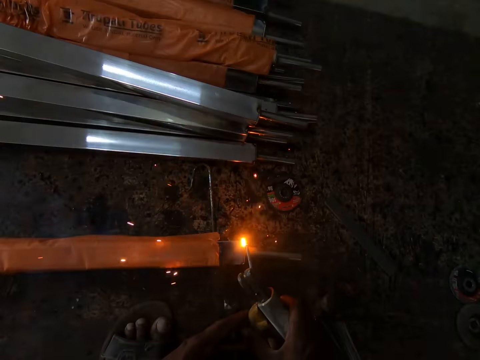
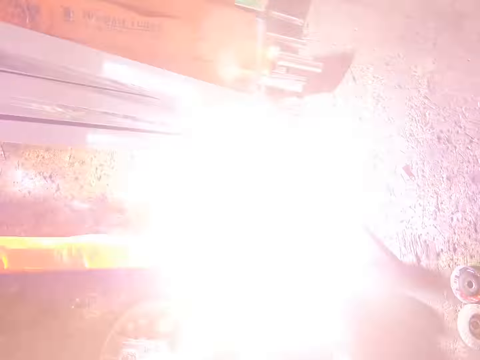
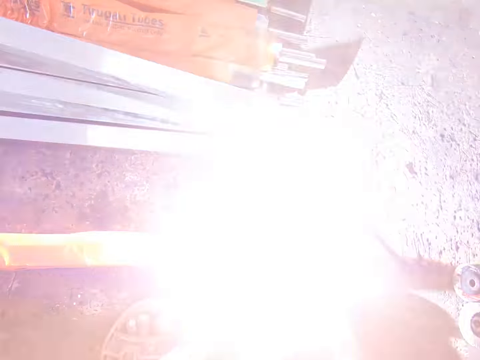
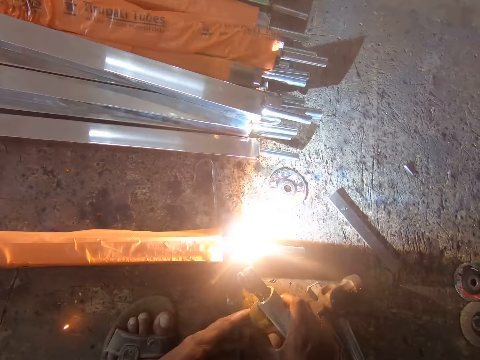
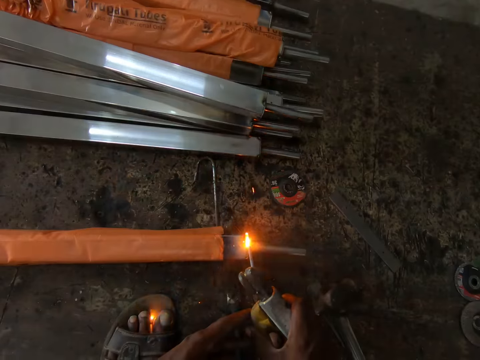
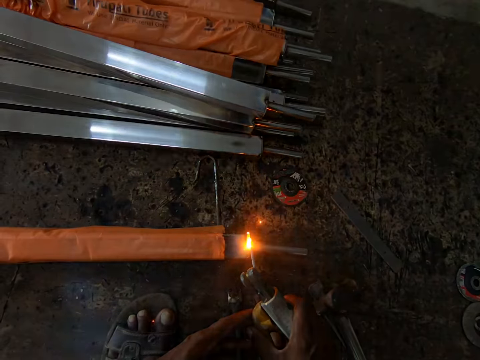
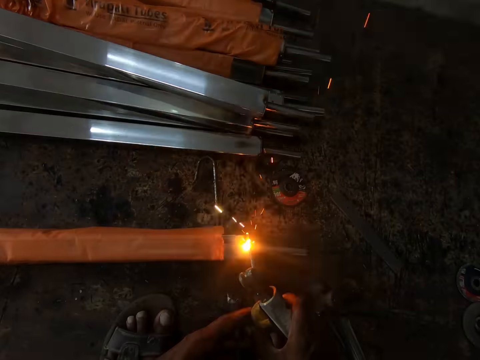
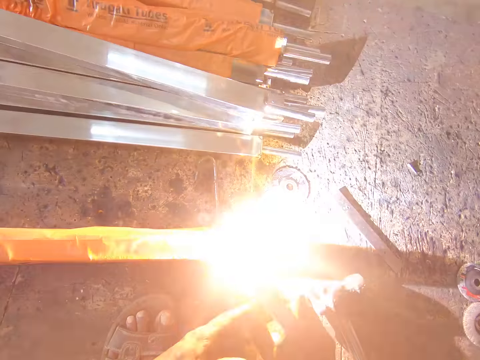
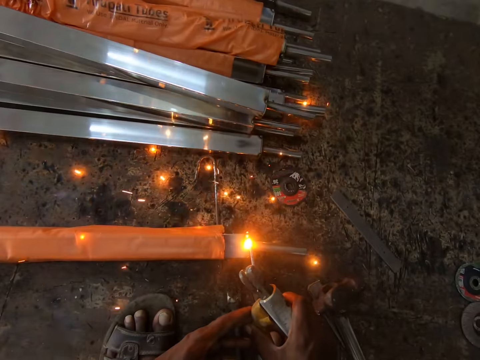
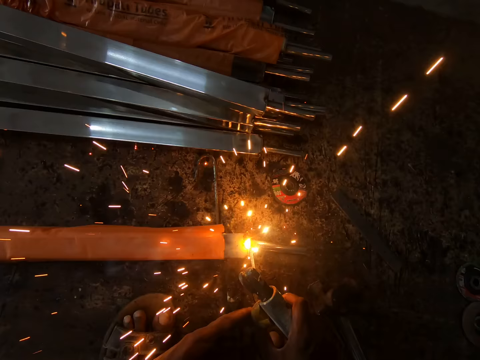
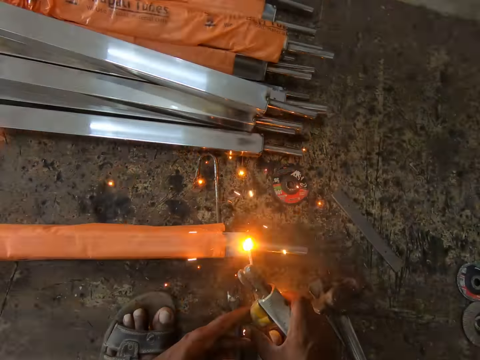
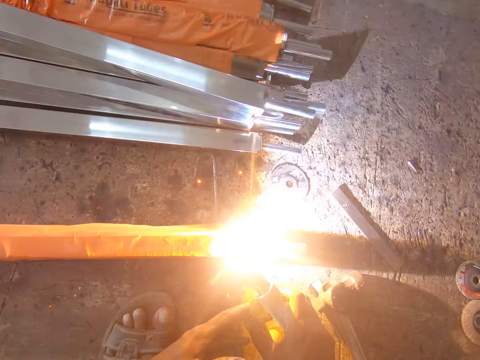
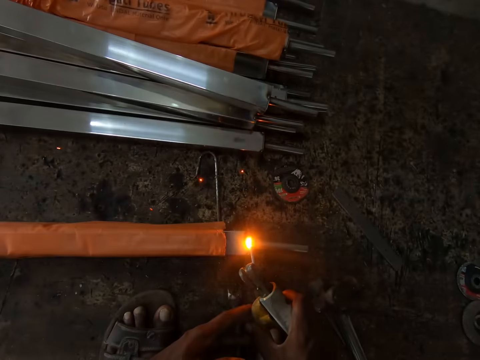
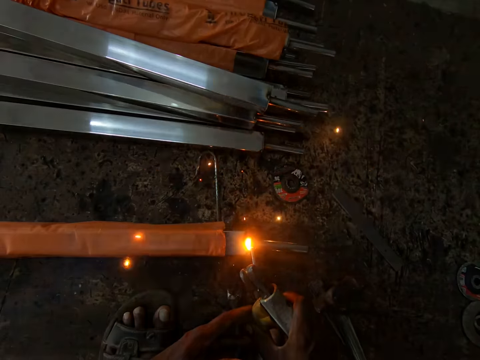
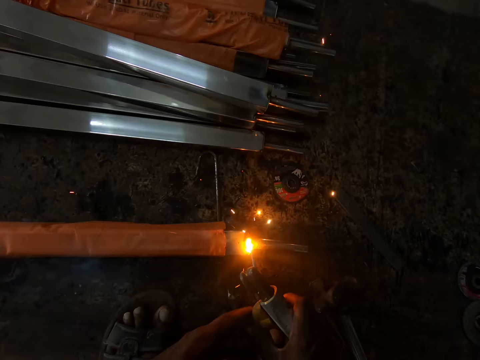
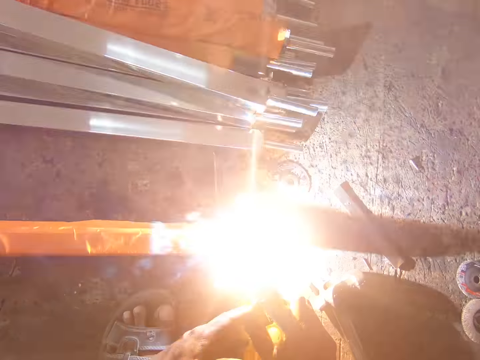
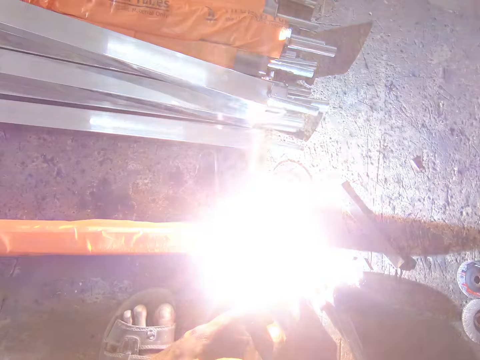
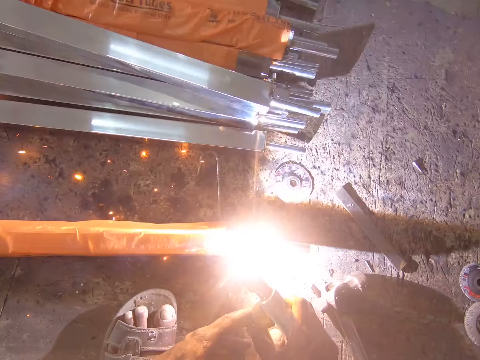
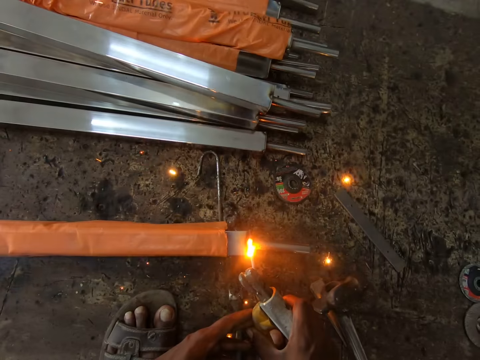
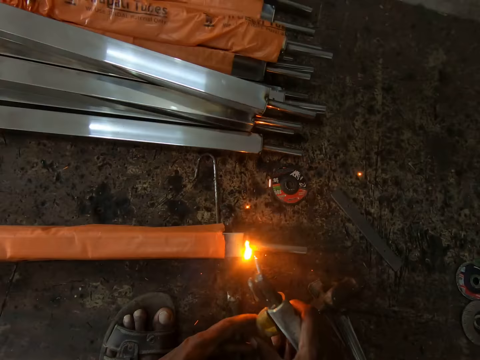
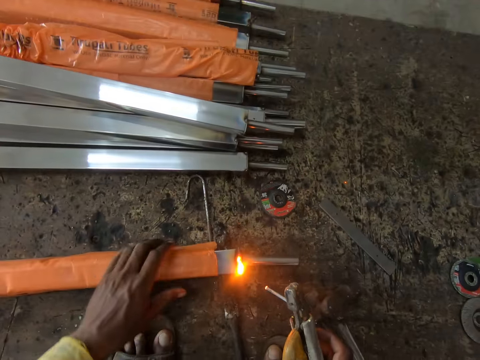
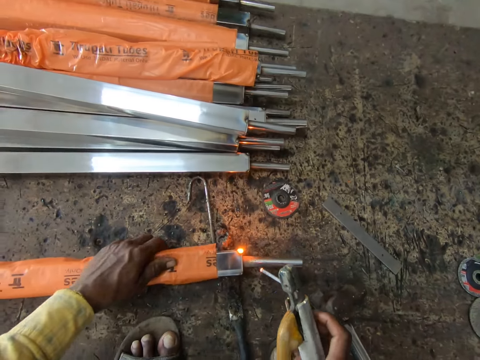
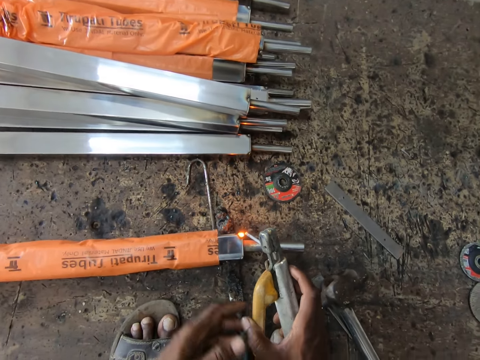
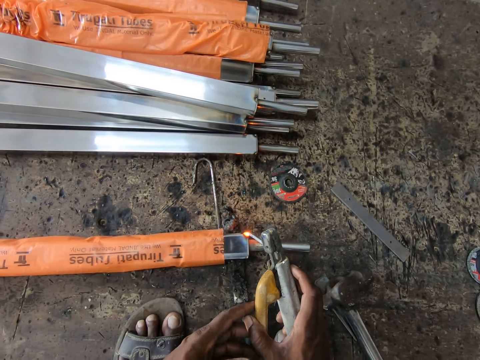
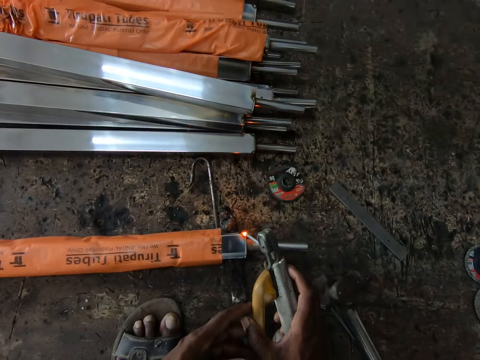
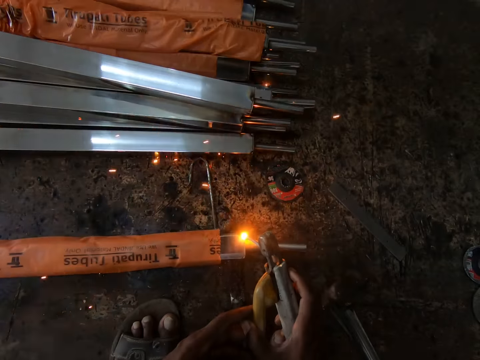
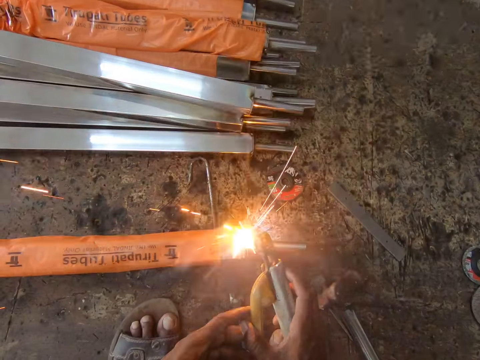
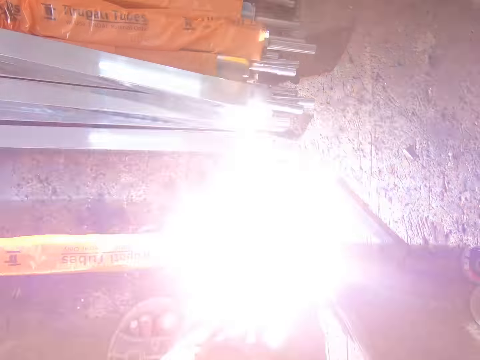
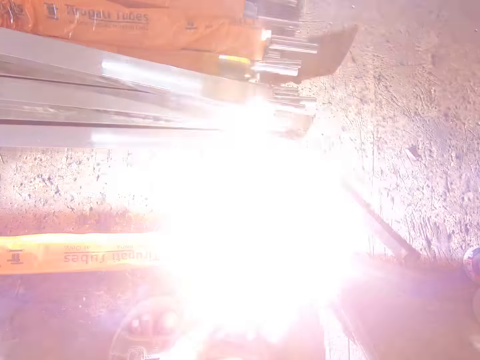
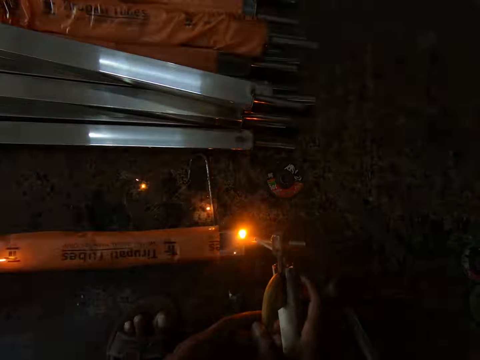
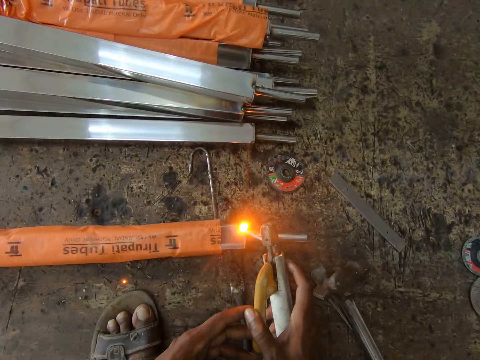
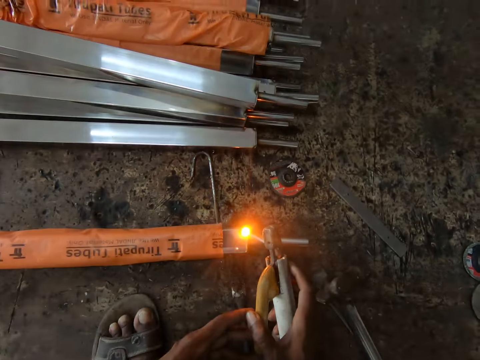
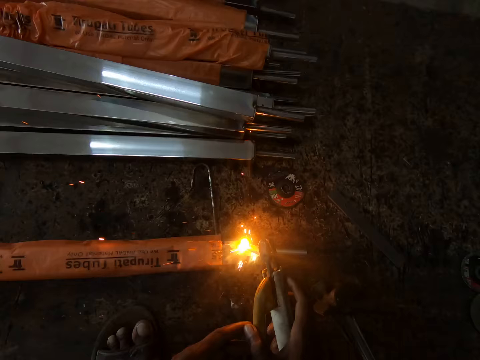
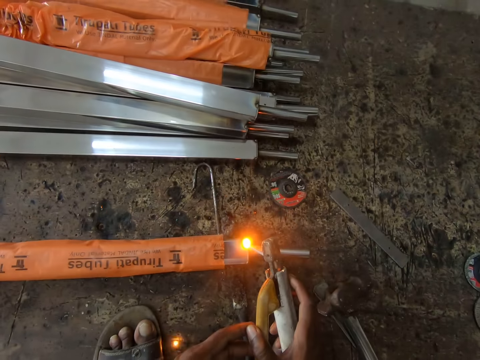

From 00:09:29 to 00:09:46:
The camera wearer pulls back the welding machine. They turn the metal bar. They move the left hand. They weld the metal bar with a welding stick.

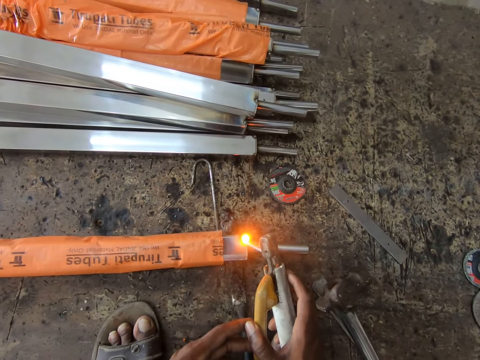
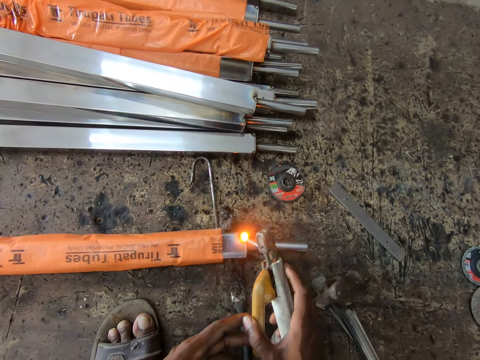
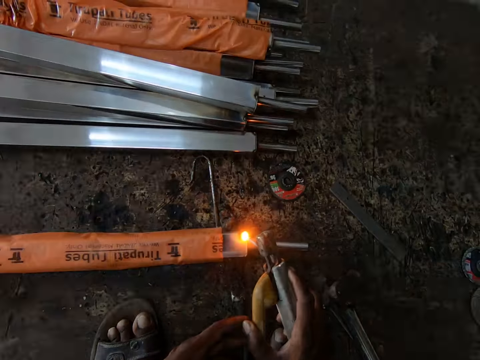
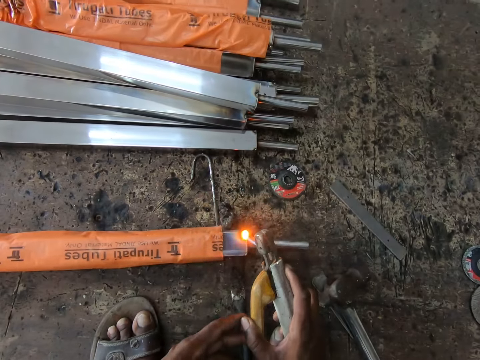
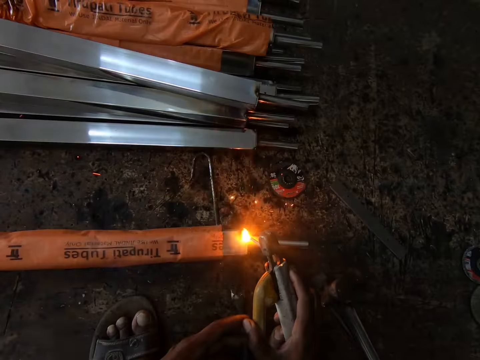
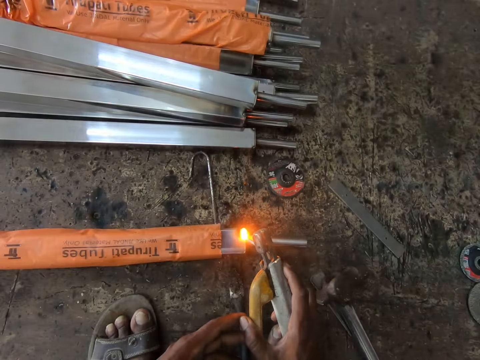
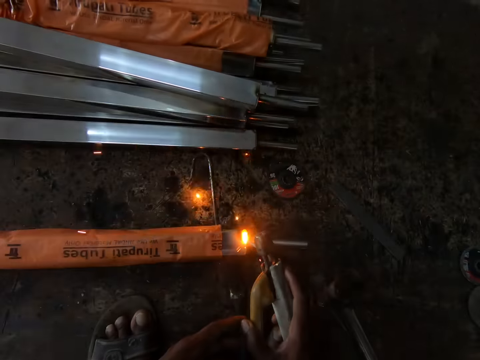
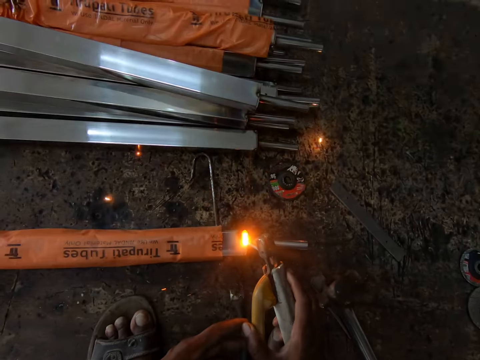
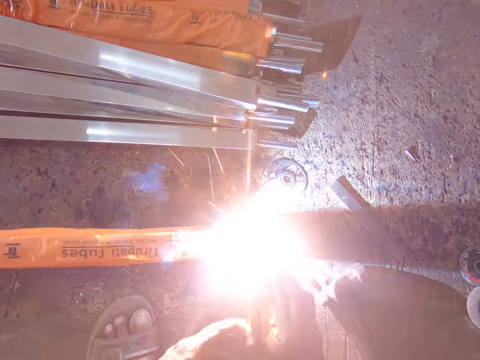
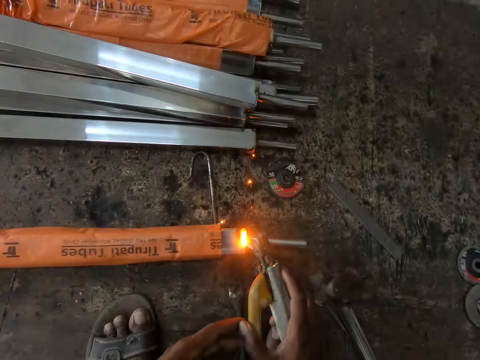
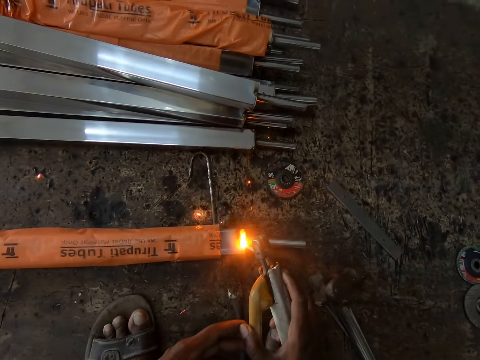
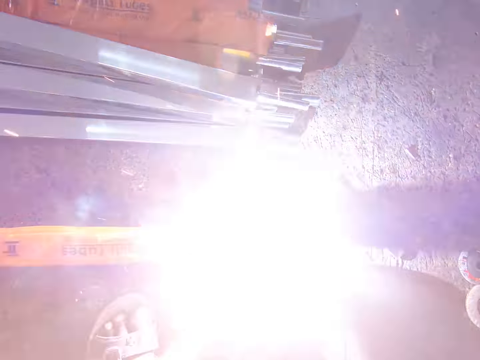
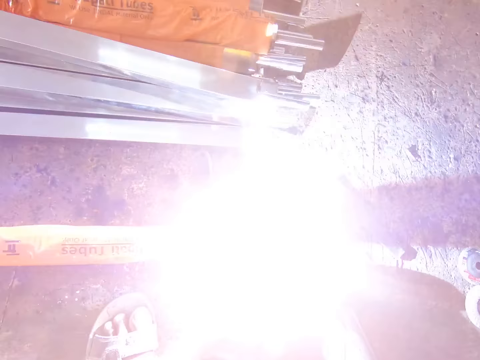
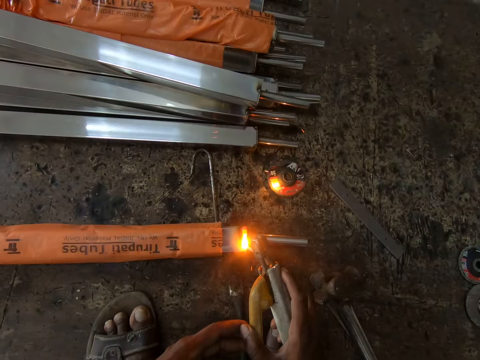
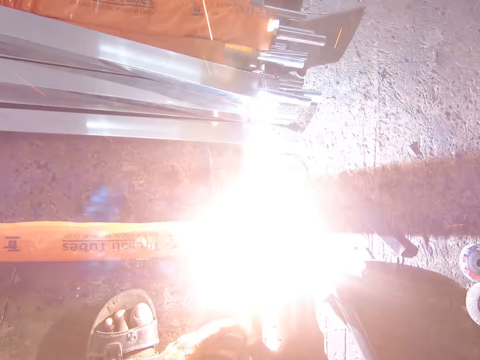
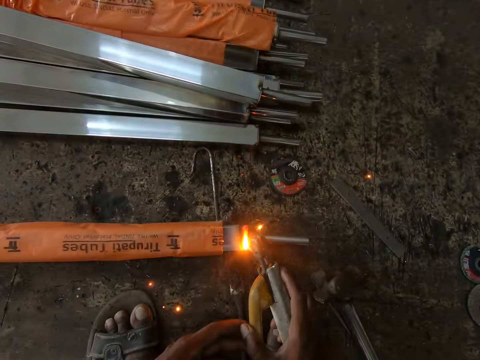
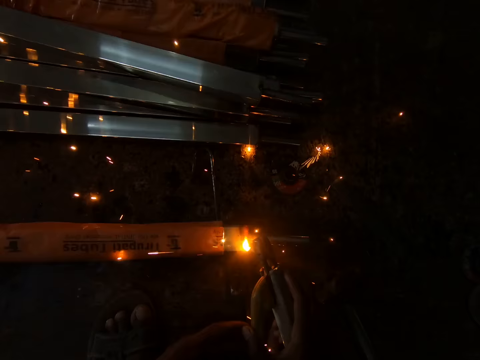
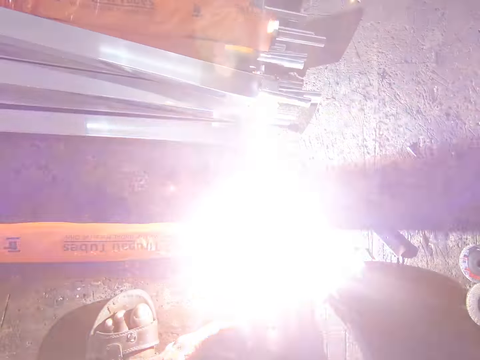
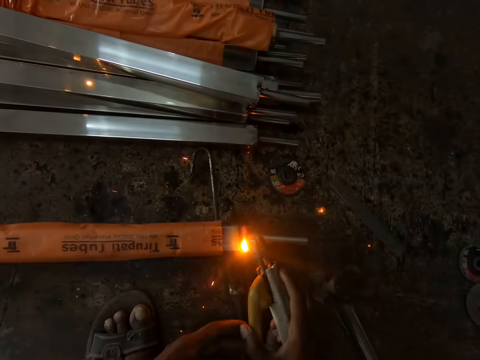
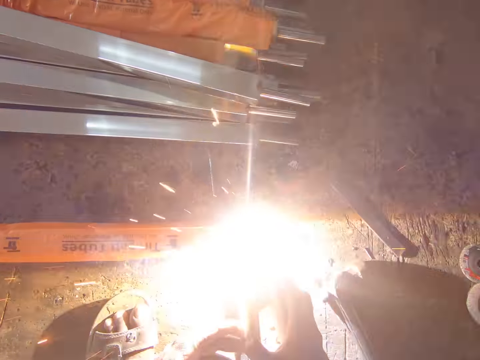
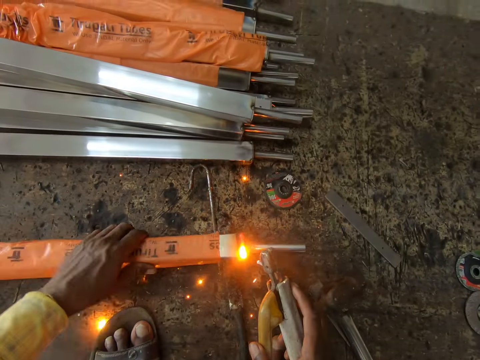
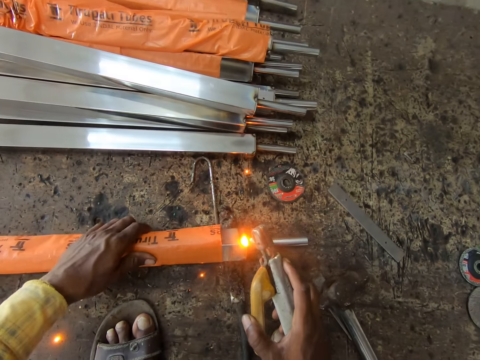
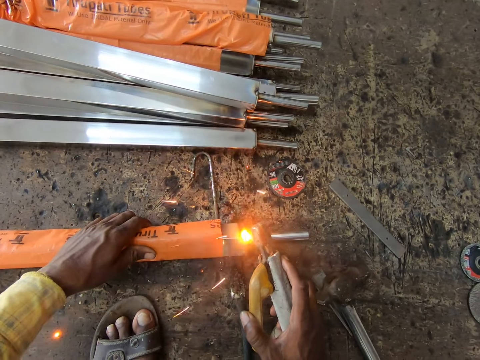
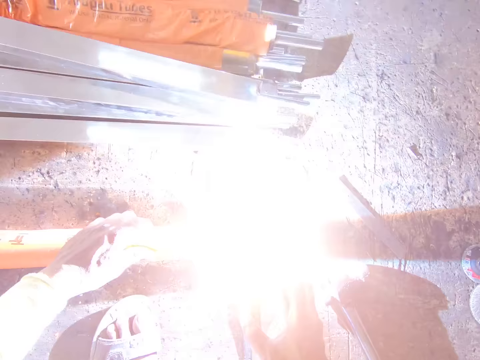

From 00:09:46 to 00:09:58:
The camera wearer turns the metal rod. They move the welding machine. They weld the metal rod.
